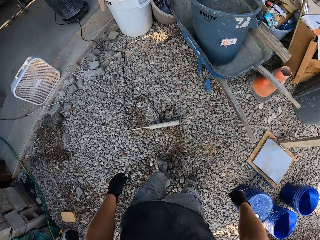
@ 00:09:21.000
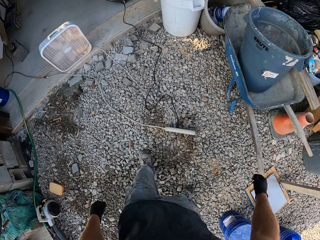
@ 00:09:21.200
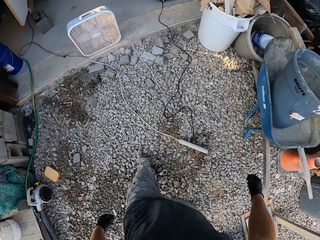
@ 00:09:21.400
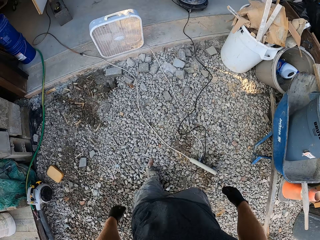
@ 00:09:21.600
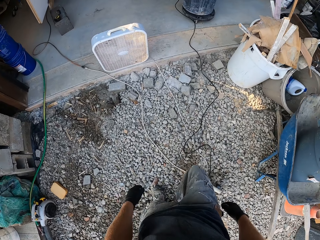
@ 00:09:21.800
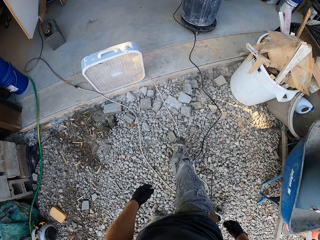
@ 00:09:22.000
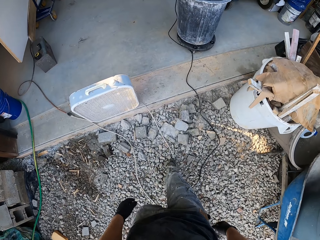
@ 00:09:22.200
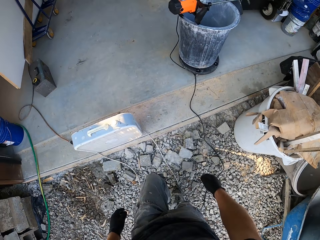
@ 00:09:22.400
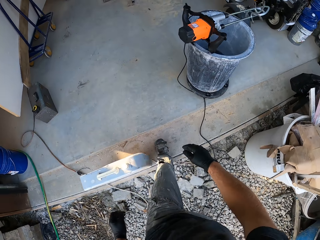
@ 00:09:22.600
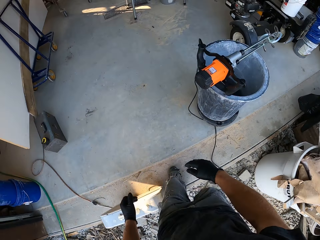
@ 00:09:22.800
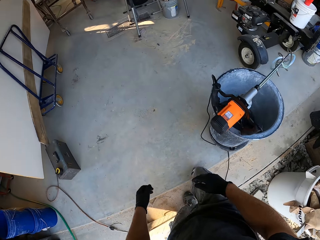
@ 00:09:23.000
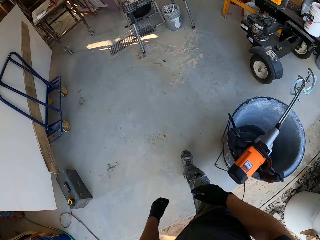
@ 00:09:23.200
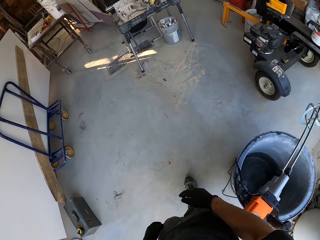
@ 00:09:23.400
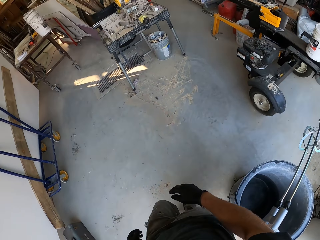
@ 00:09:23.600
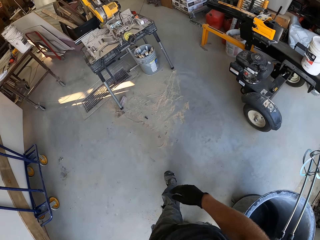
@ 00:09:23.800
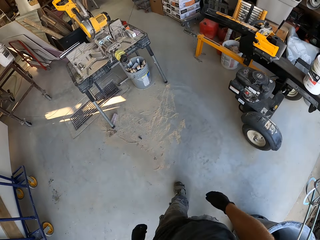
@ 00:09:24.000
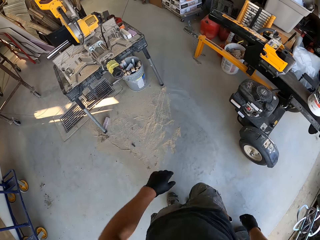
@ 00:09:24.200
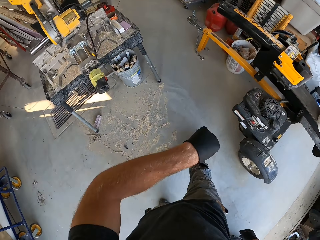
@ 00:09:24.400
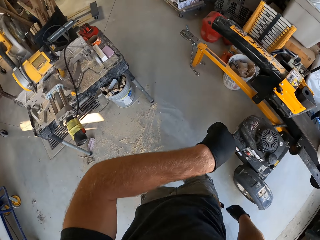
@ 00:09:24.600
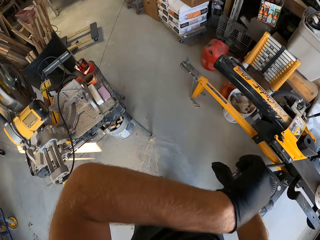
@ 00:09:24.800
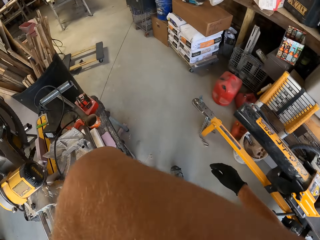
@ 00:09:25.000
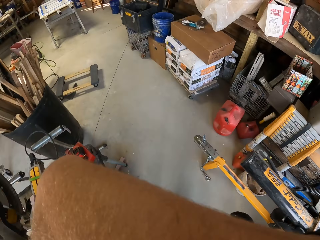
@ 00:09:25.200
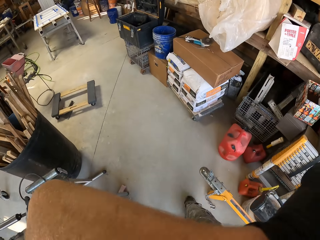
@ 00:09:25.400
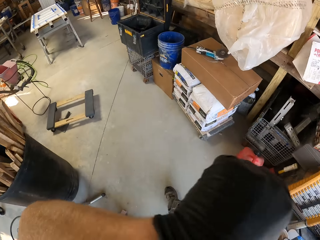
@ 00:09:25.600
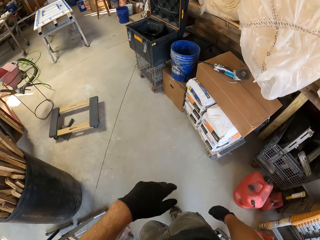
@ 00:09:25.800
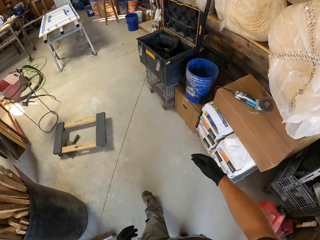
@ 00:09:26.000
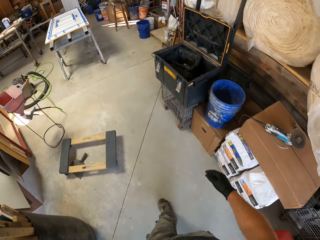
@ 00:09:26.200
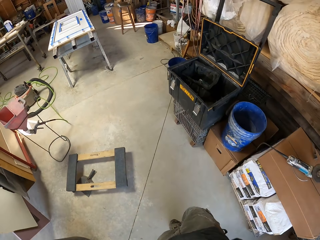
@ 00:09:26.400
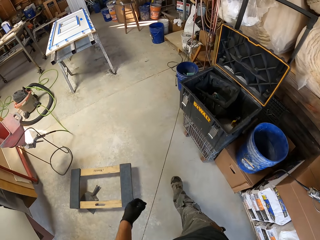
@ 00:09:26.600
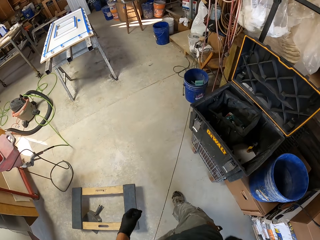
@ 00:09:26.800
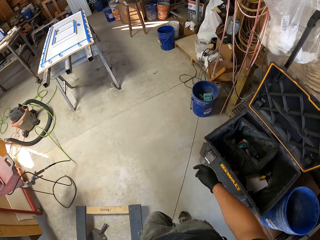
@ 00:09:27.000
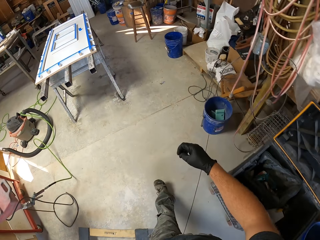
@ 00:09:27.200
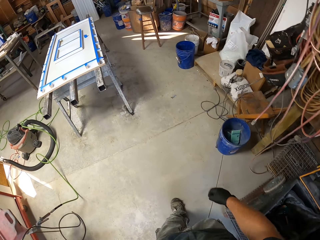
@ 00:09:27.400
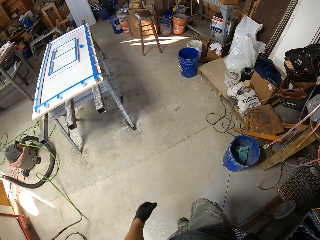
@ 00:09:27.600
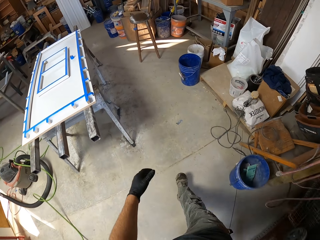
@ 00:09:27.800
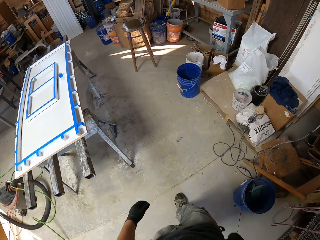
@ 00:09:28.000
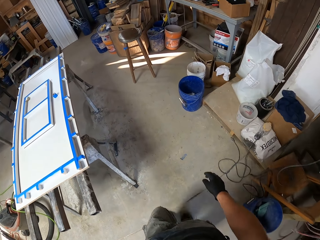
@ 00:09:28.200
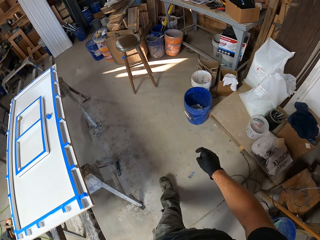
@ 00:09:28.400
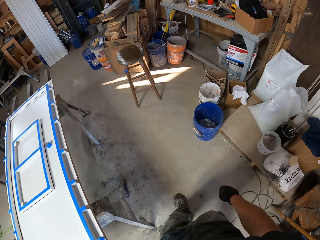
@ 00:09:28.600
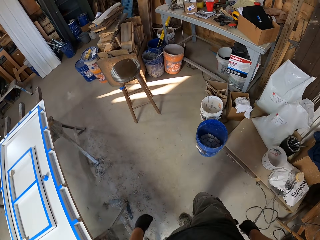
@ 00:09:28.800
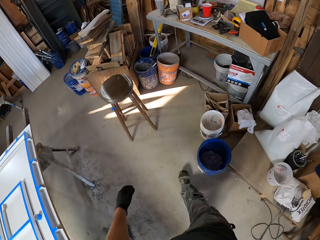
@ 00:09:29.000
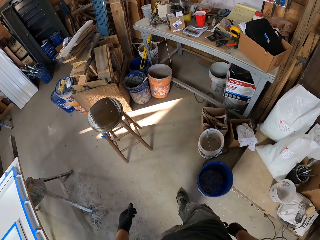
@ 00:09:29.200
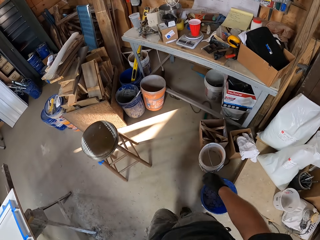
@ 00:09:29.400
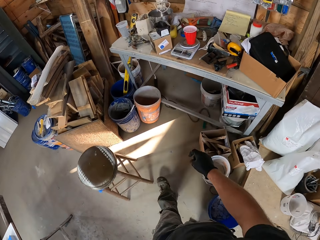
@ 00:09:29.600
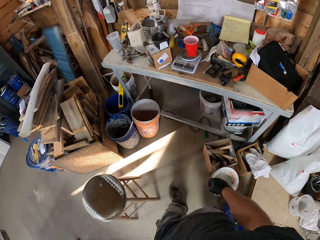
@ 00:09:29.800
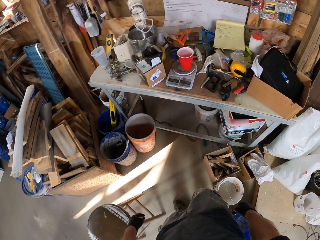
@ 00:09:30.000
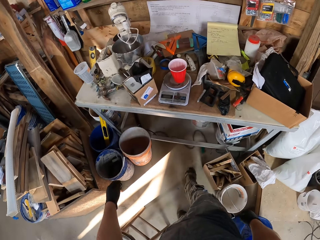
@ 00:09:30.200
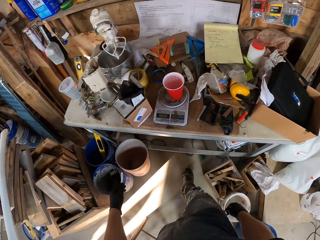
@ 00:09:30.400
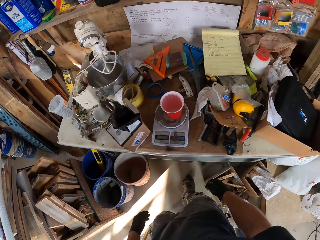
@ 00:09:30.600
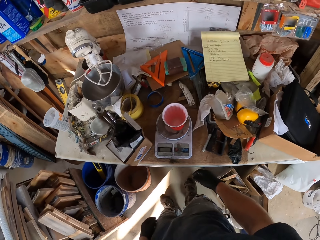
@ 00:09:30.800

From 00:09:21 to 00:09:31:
The camera wearer walks back into the garage. They touch part of the body.

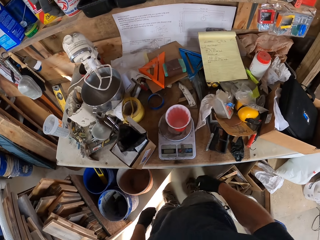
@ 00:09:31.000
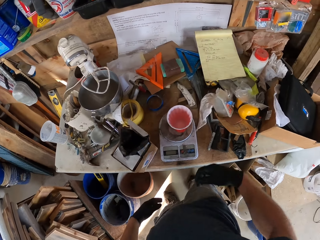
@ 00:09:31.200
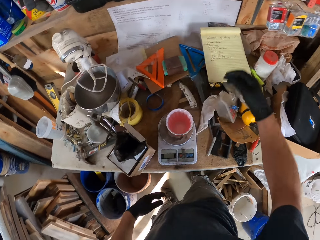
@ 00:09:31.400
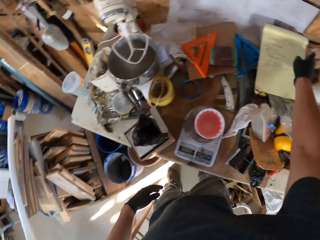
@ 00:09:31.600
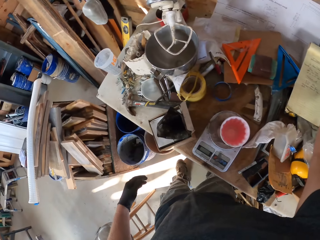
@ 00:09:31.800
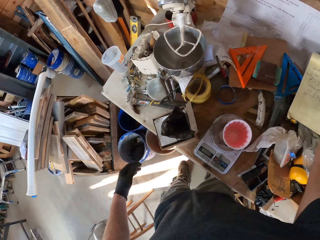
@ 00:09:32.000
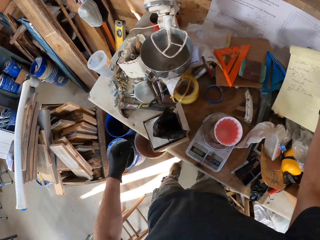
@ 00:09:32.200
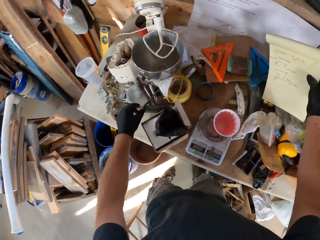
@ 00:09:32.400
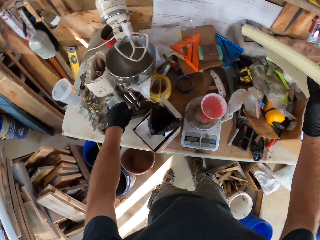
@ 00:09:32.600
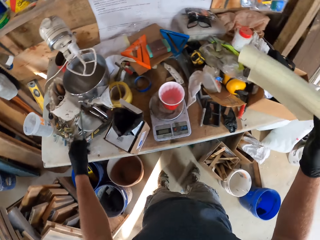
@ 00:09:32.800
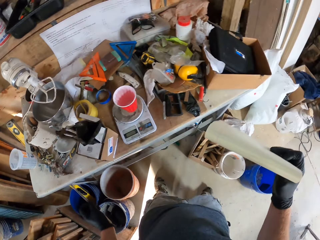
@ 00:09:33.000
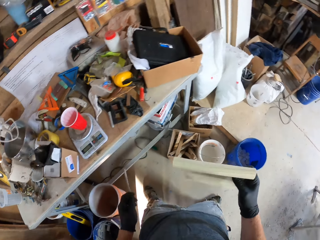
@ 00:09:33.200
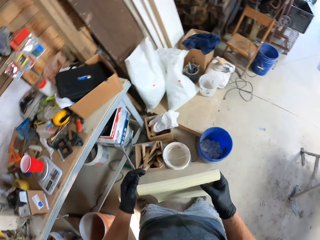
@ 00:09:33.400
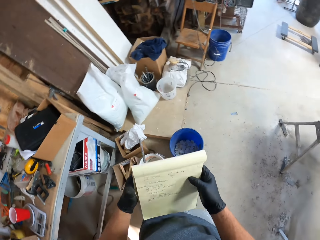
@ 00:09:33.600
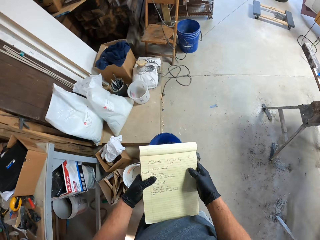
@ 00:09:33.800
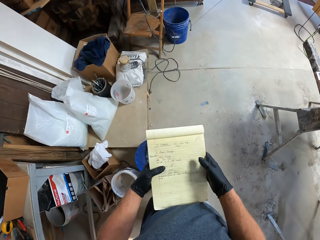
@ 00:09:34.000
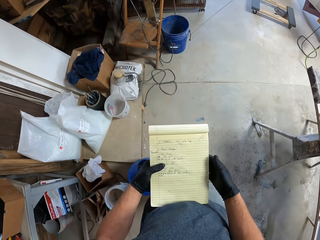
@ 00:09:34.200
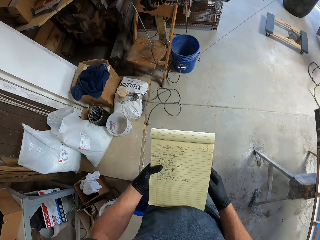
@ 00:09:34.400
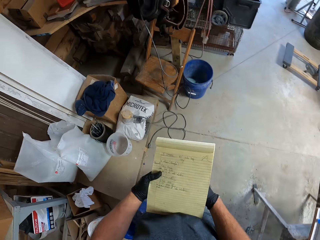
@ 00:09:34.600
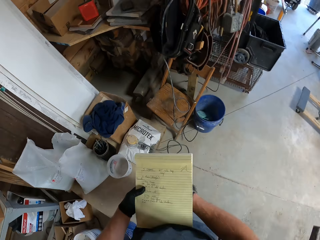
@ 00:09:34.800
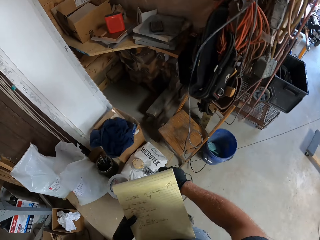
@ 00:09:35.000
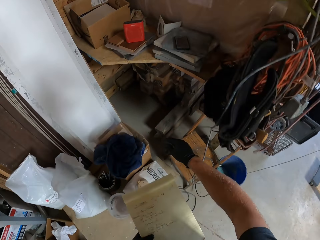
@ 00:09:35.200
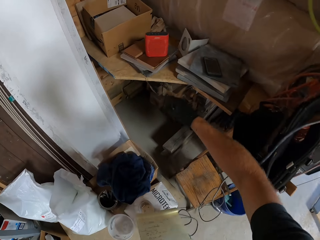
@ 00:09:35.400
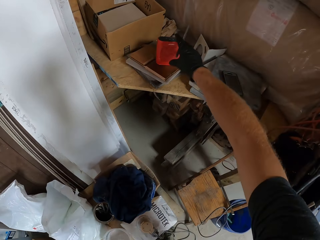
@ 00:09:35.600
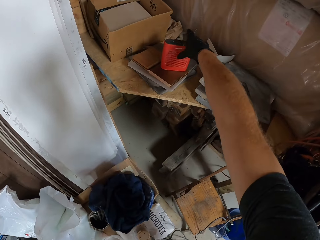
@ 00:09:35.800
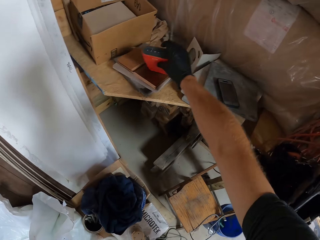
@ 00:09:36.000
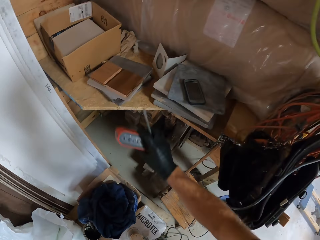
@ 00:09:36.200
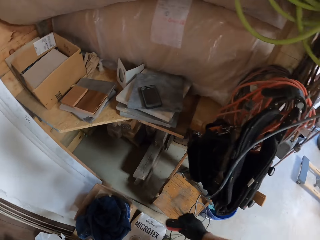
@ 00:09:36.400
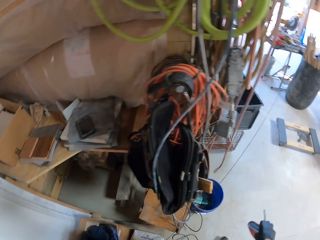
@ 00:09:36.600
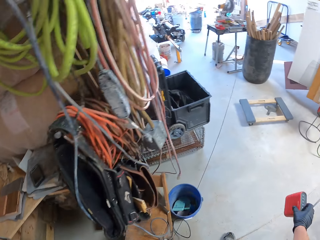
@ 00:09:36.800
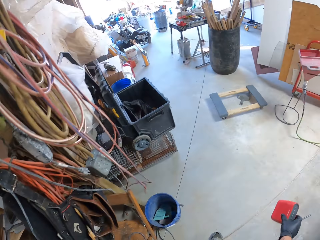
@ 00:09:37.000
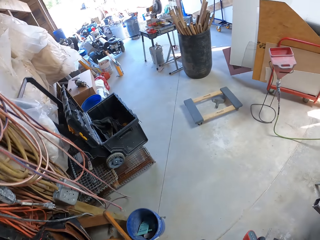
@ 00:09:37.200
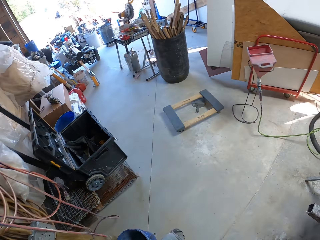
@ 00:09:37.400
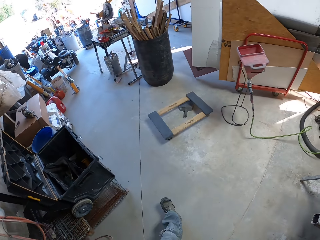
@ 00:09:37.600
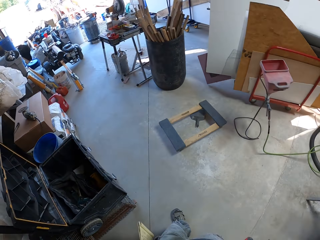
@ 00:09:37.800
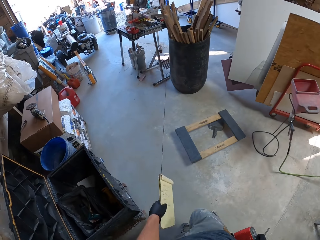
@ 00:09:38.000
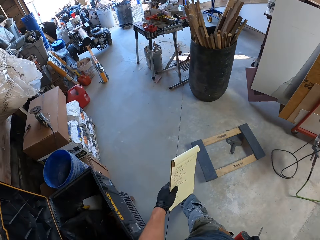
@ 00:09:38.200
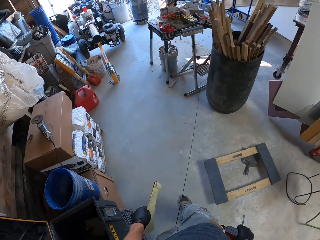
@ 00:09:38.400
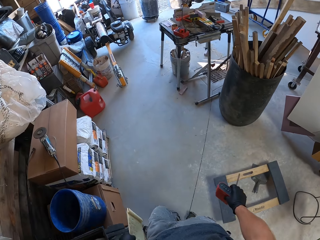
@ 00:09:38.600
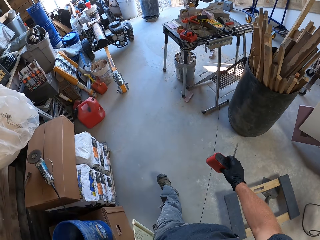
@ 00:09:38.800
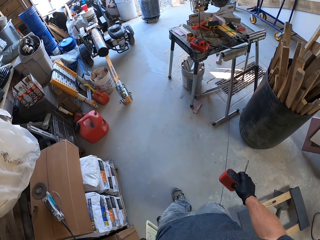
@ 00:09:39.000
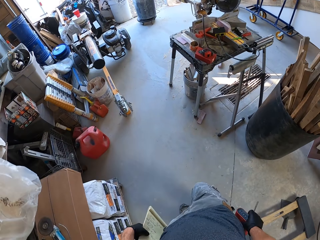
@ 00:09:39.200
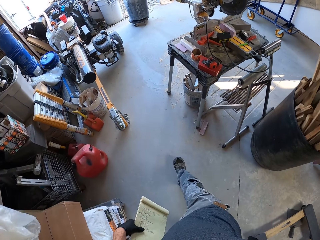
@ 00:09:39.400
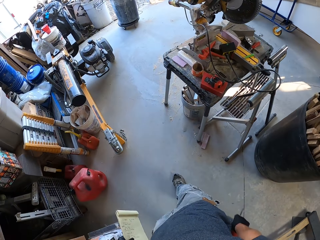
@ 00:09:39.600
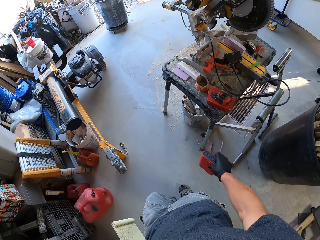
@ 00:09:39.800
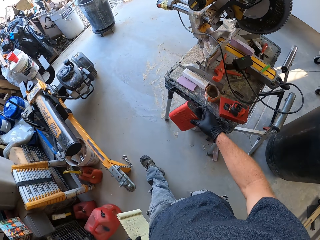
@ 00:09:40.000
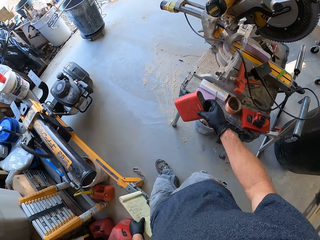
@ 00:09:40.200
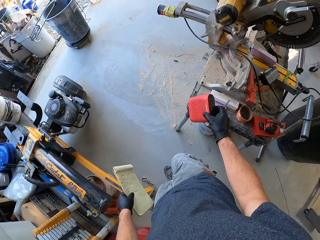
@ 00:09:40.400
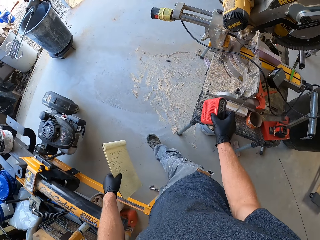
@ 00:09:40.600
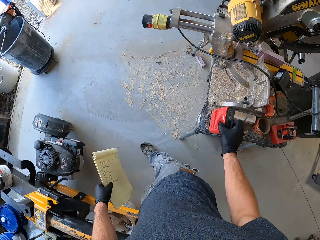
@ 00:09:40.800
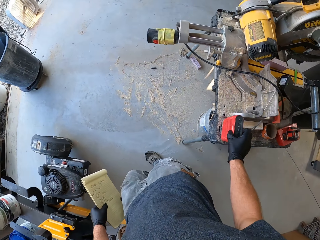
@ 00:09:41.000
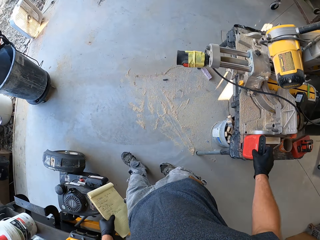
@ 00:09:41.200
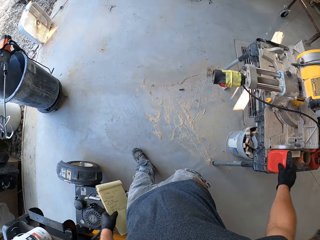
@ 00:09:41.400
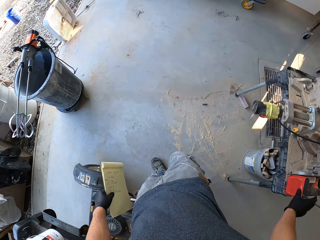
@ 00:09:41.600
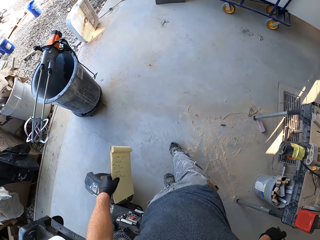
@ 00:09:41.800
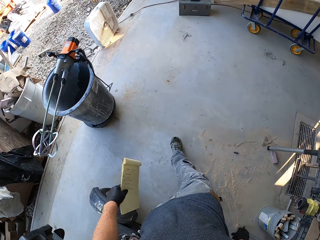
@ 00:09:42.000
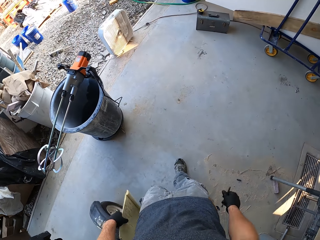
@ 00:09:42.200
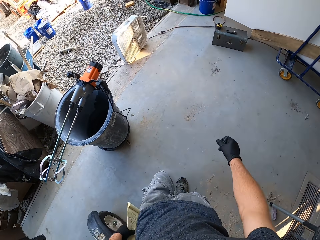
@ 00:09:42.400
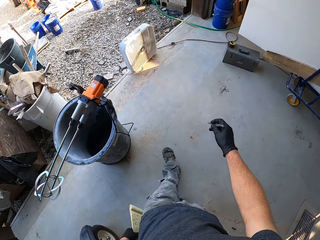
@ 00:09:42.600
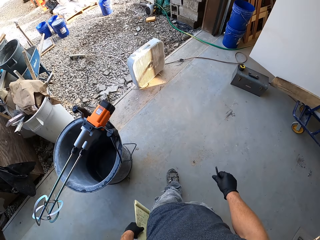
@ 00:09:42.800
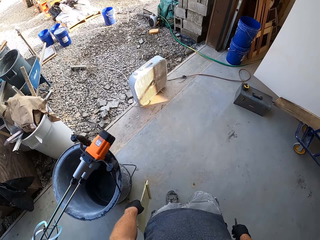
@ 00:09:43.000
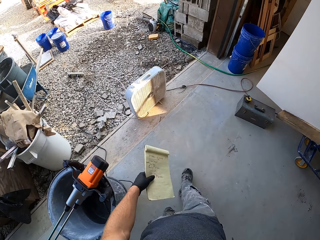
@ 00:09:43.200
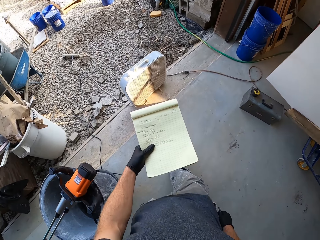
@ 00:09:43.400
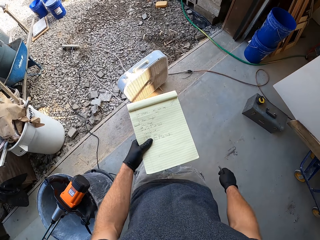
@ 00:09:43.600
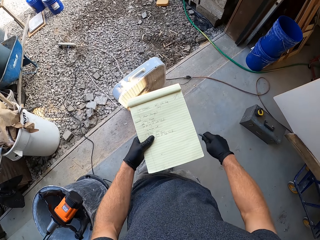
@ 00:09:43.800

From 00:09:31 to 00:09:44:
The camera wearer picks up a sketch book. They pick up a pen. They walk in the construction workshop. They pick up a Bluetooth speaker. They walk in the construction workshop. They put down the Bluetooth speaker.
